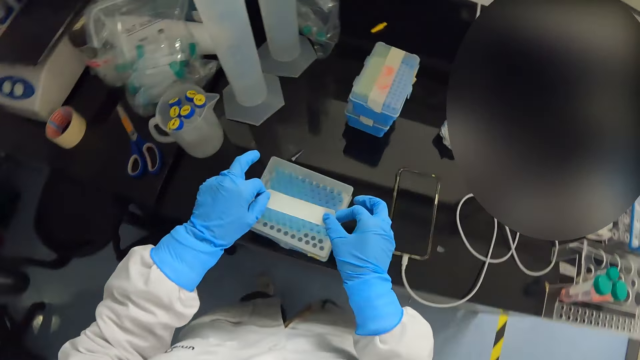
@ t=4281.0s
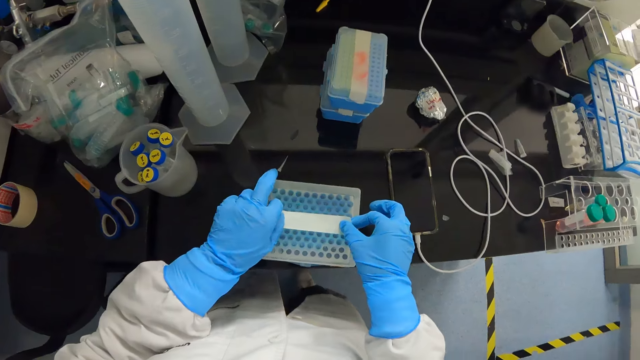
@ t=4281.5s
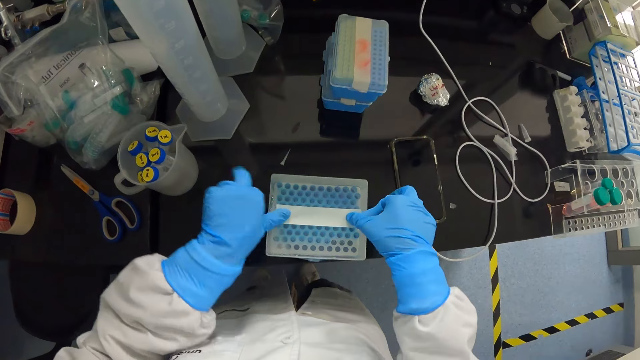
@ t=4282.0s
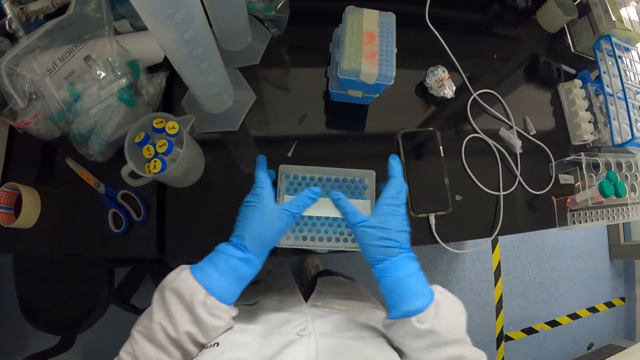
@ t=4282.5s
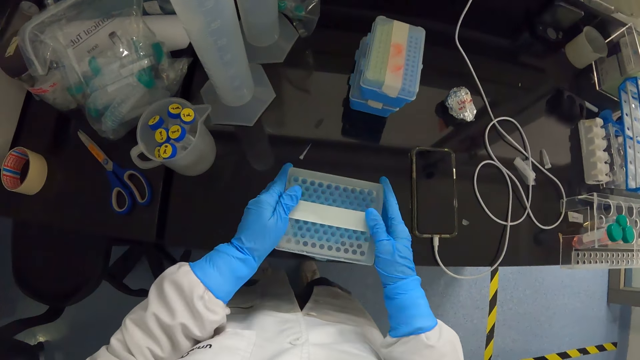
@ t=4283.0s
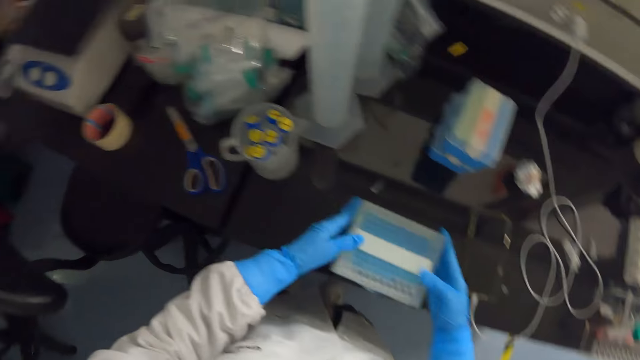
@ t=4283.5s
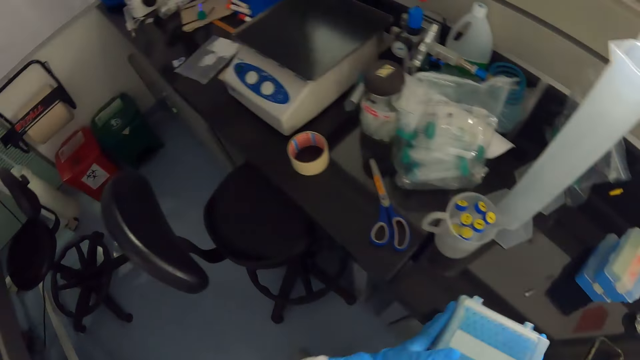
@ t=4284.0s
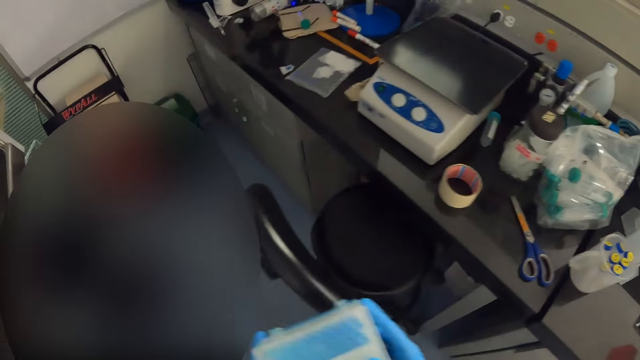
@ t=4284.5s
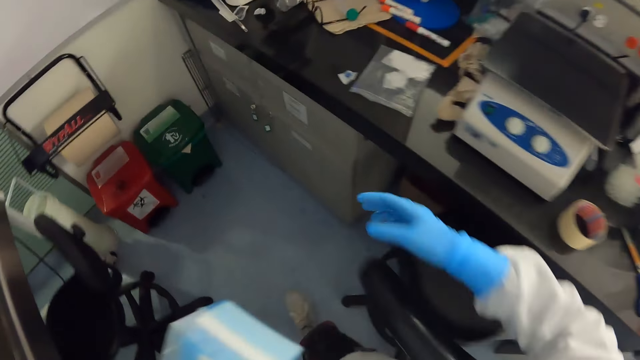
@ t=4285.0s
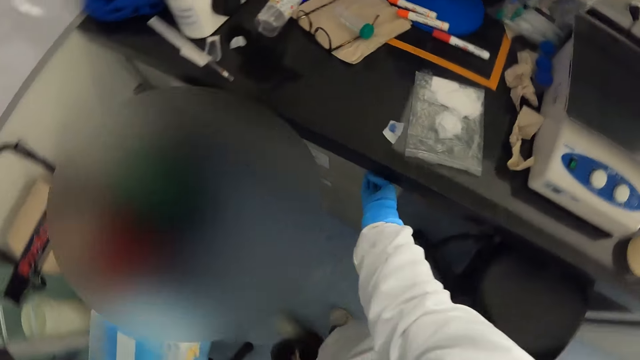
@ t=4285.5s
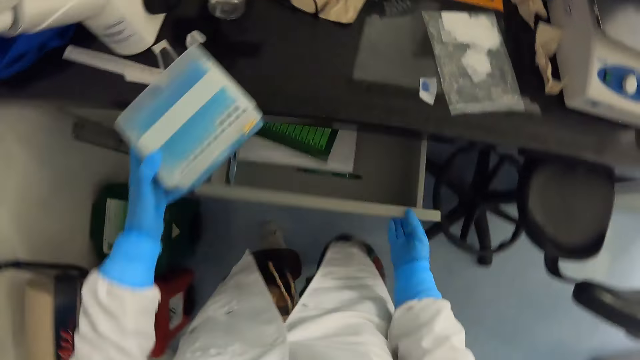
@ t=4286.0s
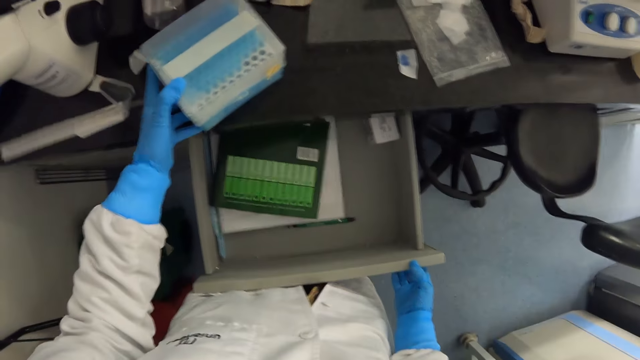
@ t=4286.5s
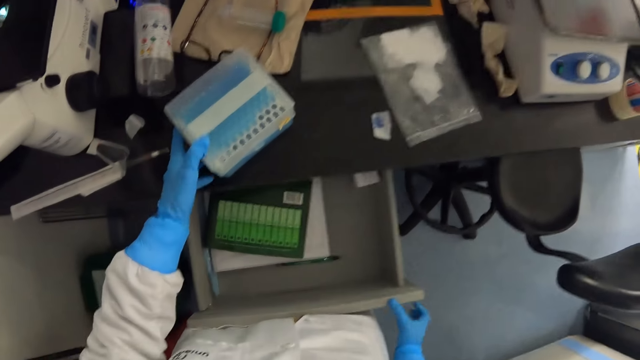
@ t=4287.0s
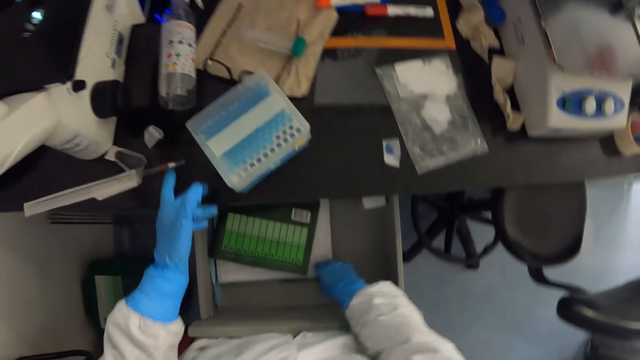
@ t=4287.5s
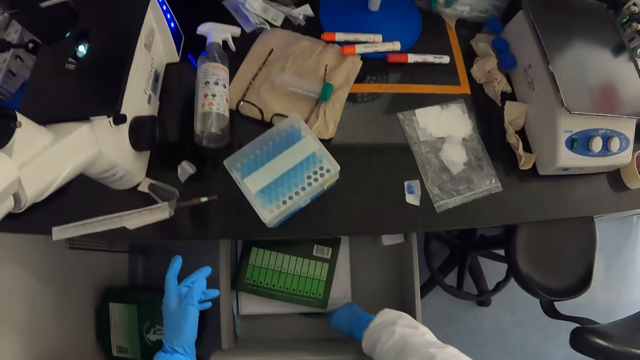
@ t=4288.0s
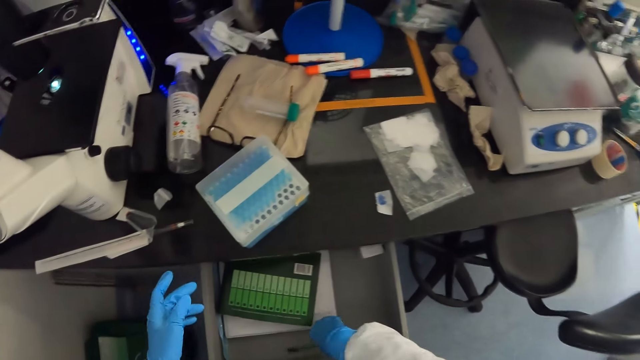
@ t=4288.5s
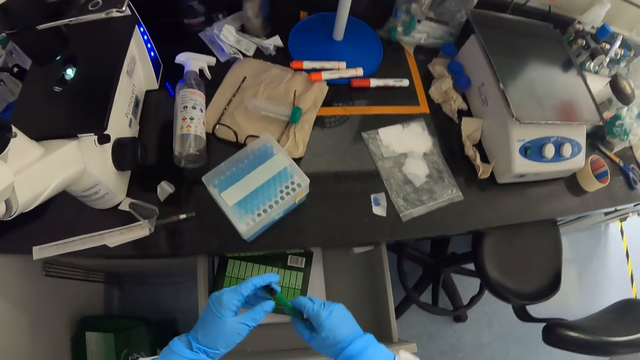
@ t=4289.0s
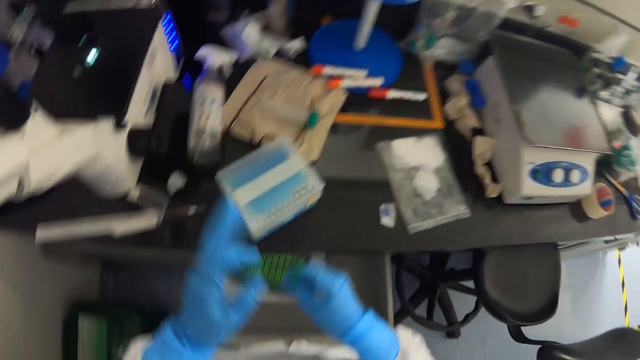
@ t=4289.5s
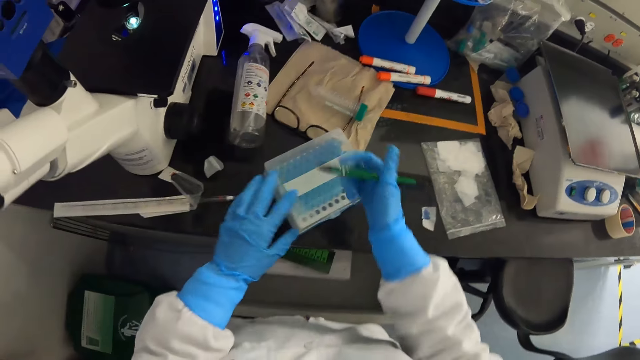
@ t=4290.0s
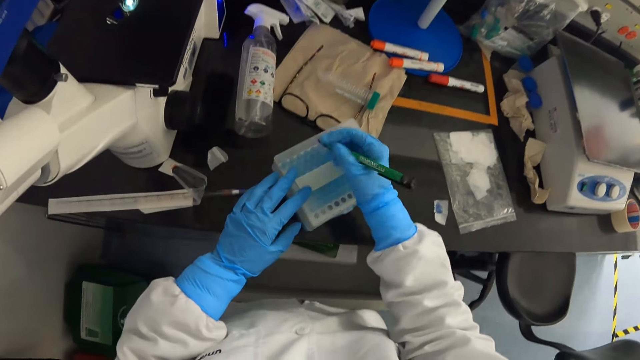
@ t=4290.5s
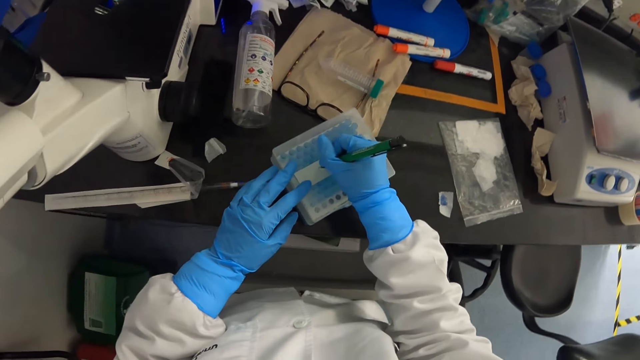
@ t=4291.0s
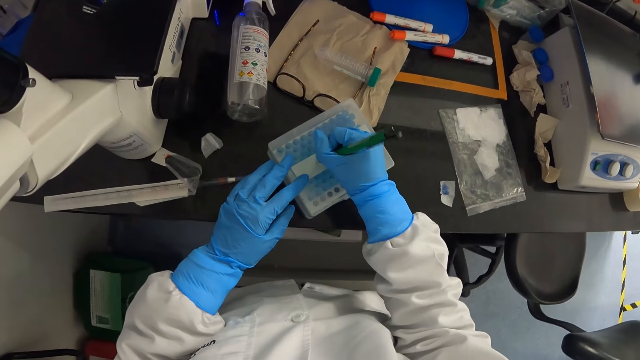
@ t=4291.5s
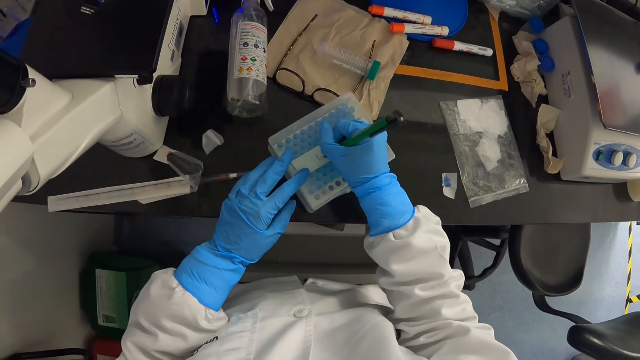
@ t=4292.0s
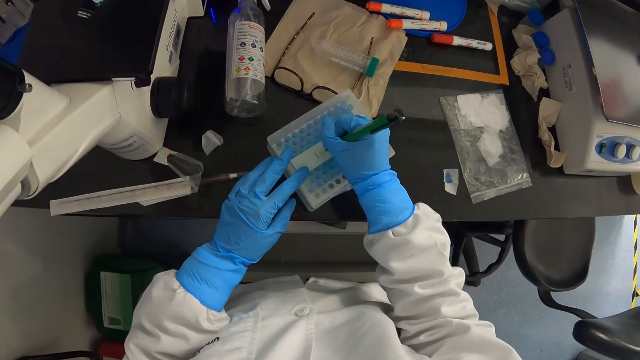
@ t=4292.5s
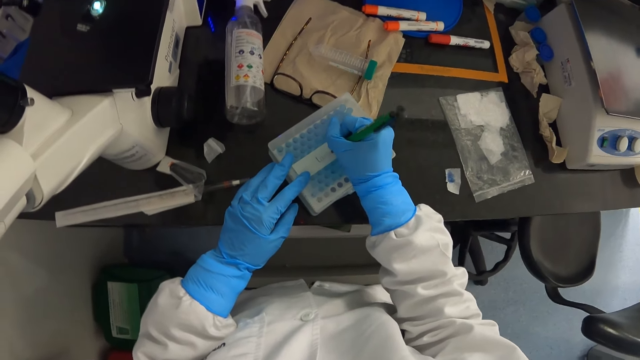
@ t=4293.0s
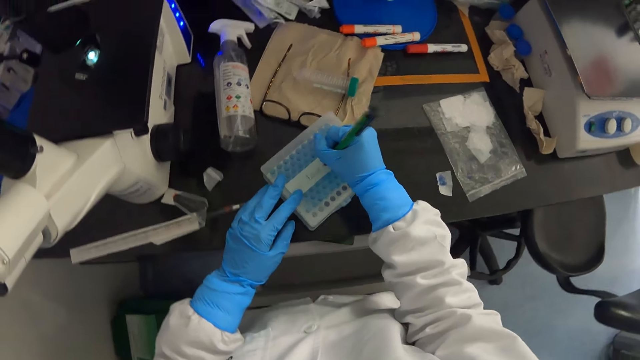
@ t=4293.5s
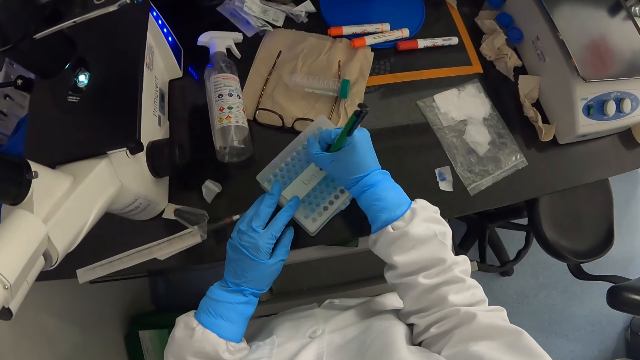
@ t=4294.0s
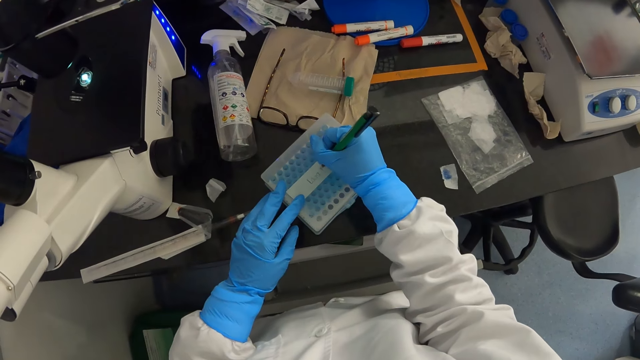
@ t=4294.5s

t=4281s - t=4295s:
The camera wearer sticks the sellotape on the tin or plastic bag. They pick up the tin on the table. They walk towards a drawer. They open the drawer. They put the tin down. They take the pen in the drawer. They press the pen lid. They rest the hand on the tin. They write on the sellotape with the pen, on the tin.

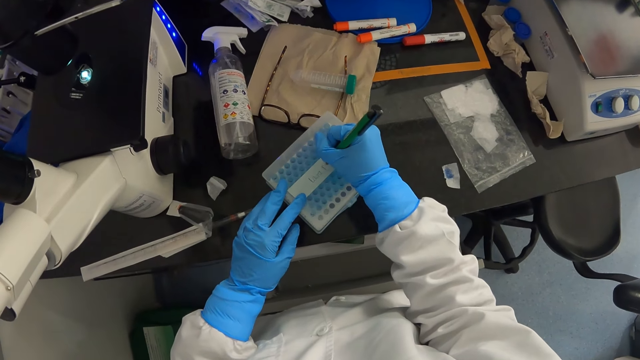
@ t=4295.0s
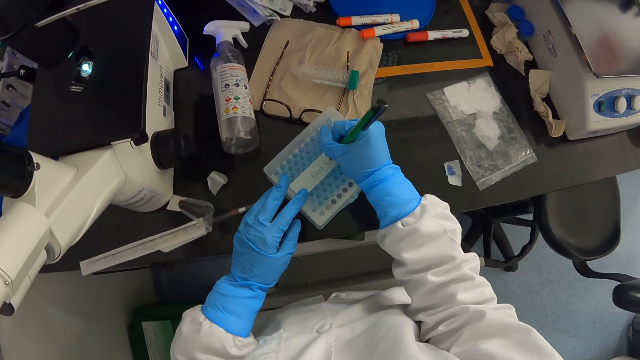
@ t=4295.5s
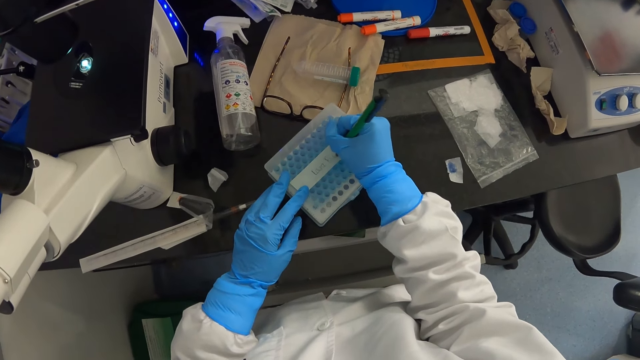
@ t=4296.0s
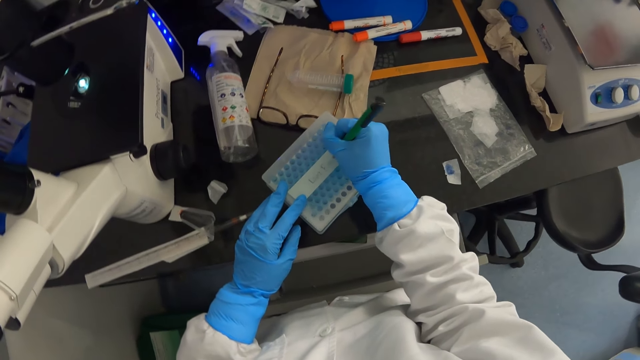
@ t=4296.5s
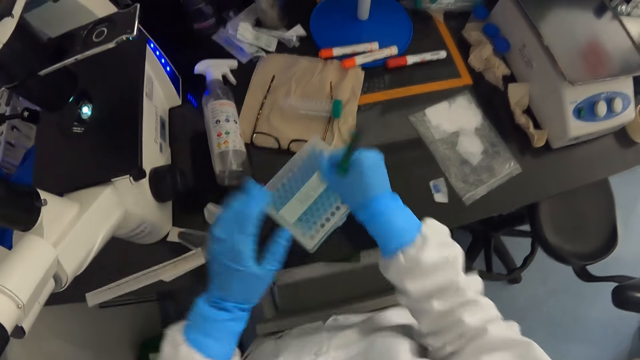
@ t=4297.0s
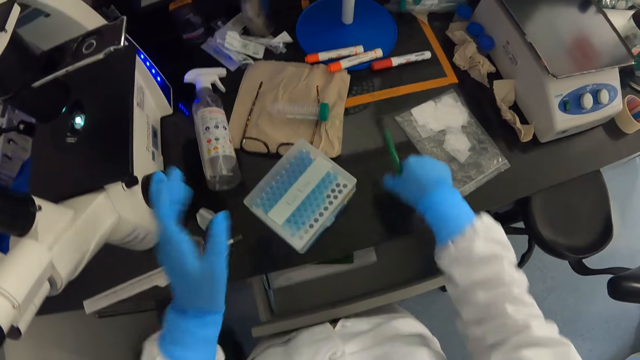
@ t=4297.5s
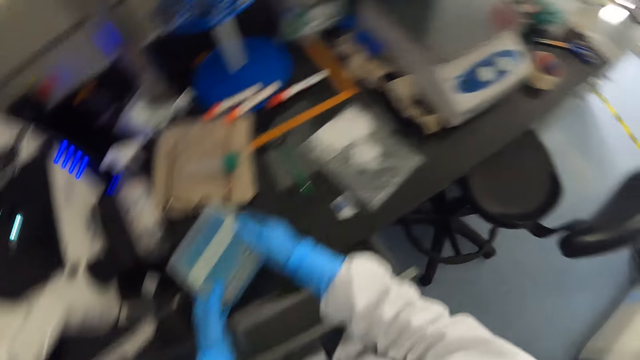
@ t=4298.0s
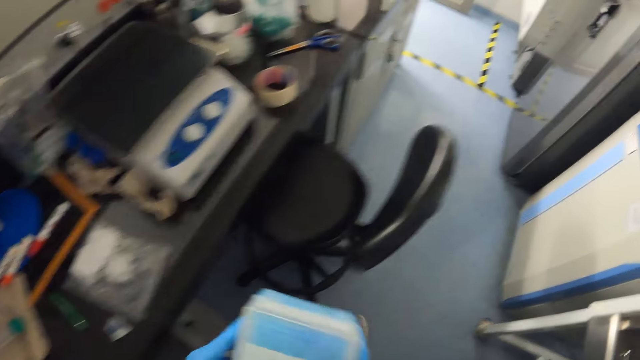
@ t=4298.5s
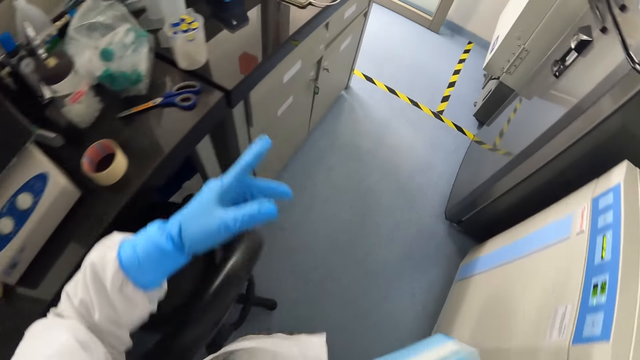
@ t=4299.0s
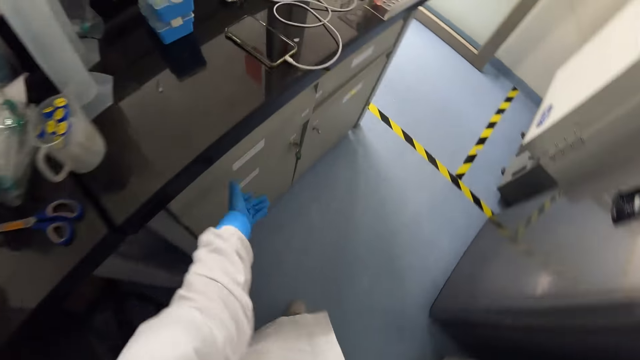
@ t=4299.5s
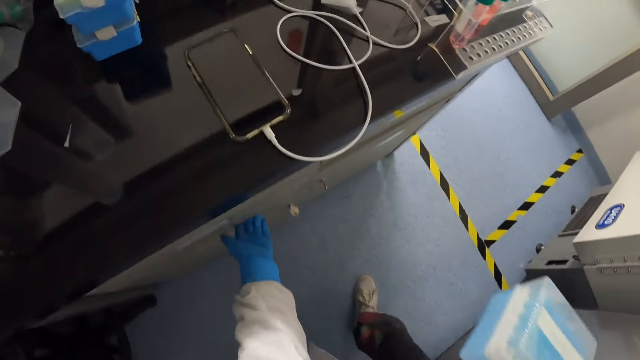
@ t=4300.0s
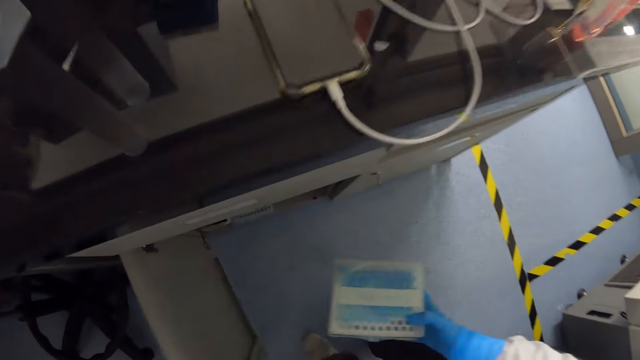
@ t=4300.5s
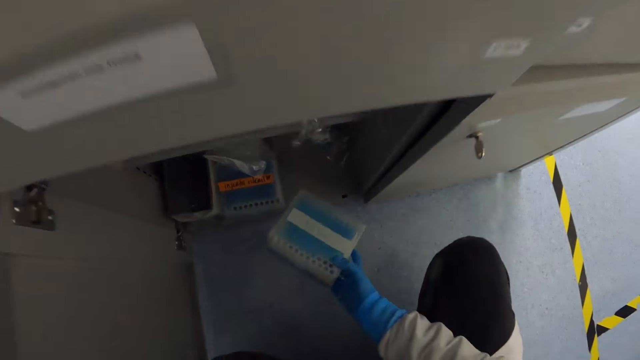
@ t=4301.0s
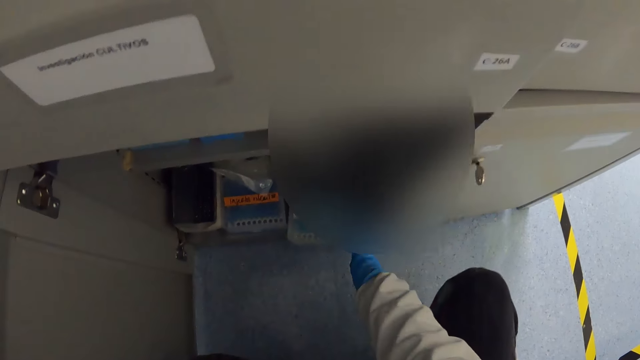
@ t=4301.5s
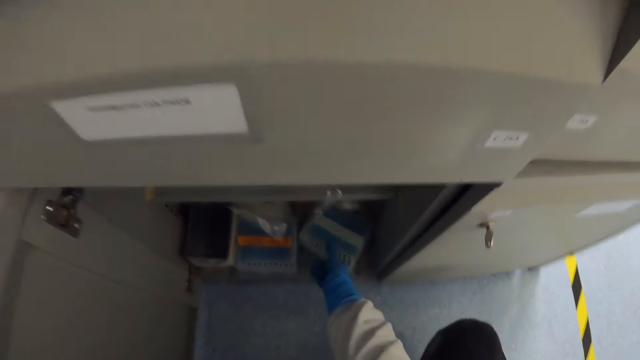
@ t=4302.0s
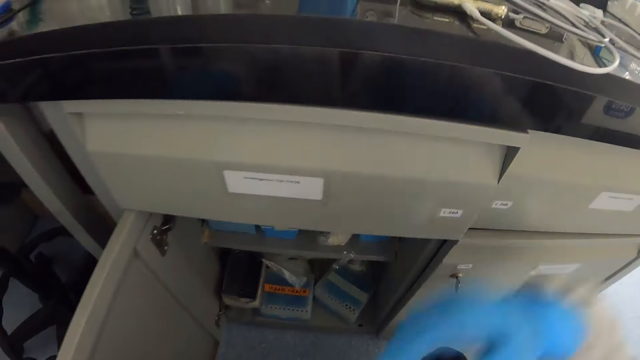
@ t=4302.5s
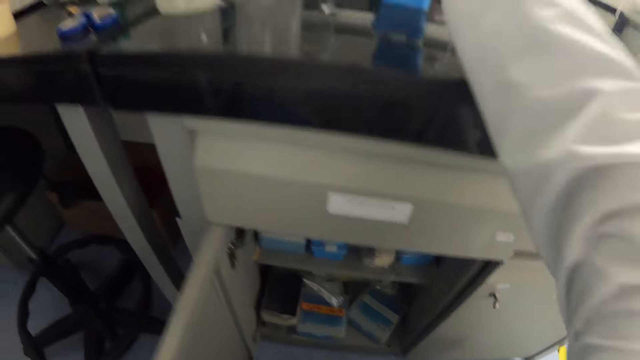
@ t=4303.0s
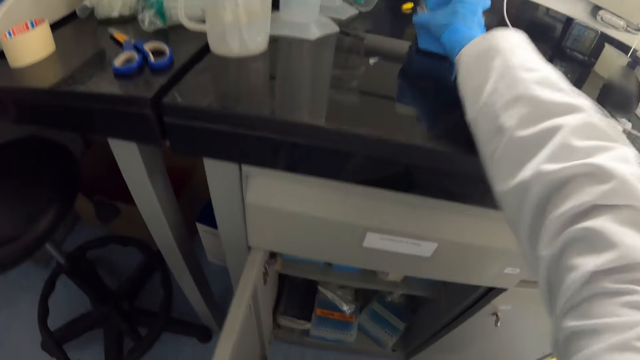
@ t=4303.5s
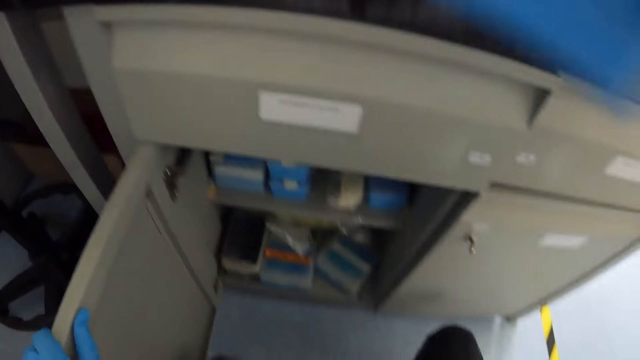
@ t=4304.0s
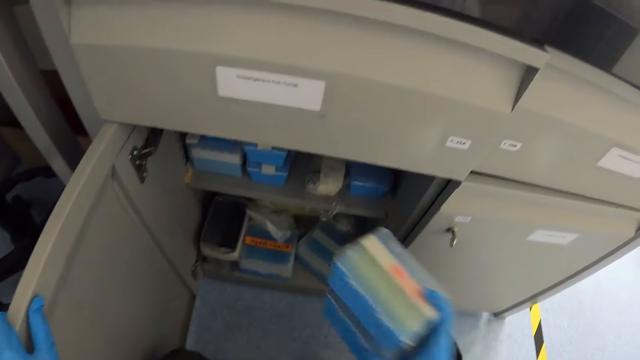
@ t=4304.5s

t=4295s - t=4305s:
The camera wearer presses the pen lid. They put the pen down. They take the tin. They open the cupboard. They put the tin in the cupboard. They take the tin.
